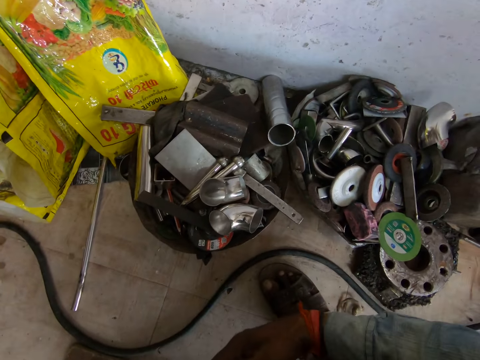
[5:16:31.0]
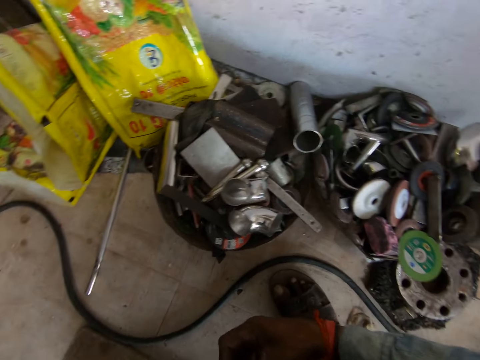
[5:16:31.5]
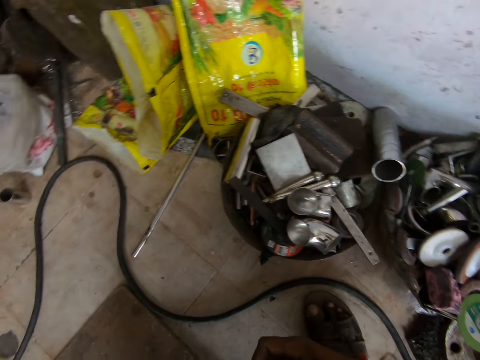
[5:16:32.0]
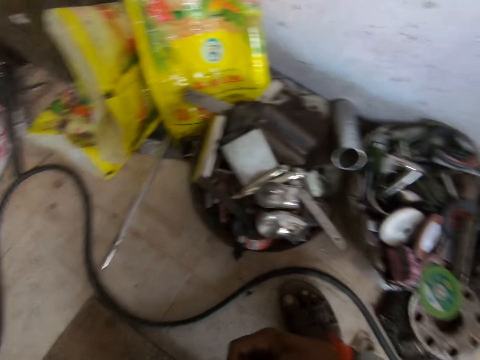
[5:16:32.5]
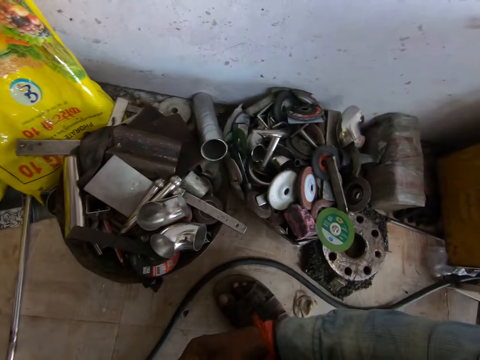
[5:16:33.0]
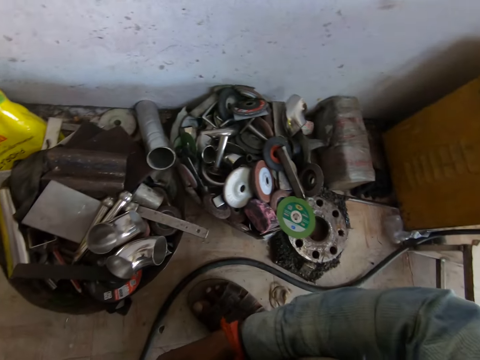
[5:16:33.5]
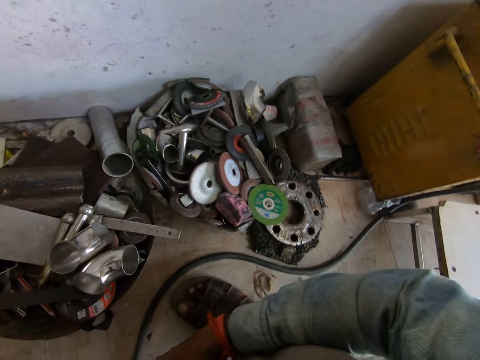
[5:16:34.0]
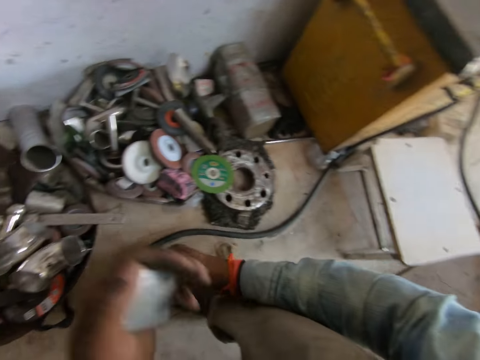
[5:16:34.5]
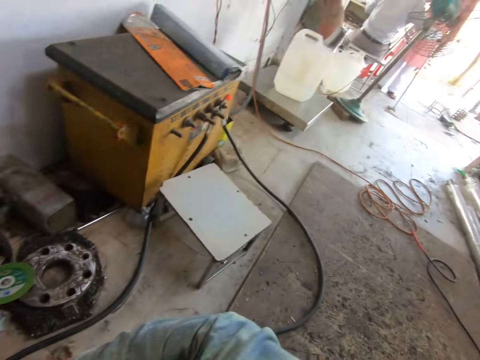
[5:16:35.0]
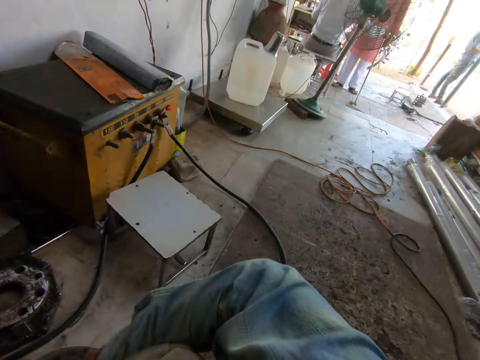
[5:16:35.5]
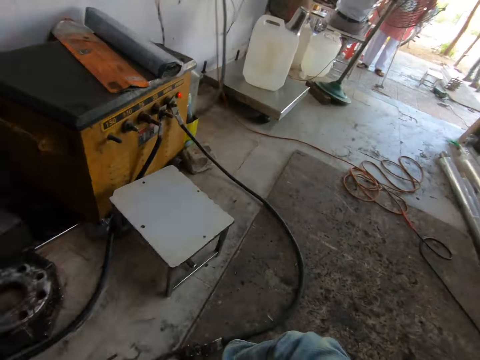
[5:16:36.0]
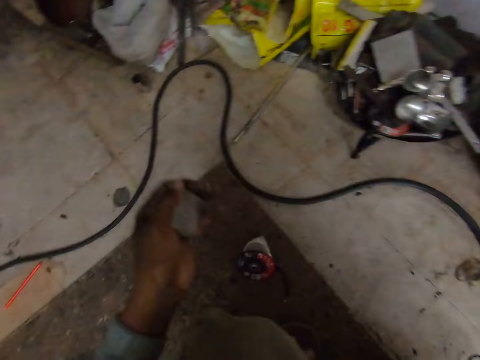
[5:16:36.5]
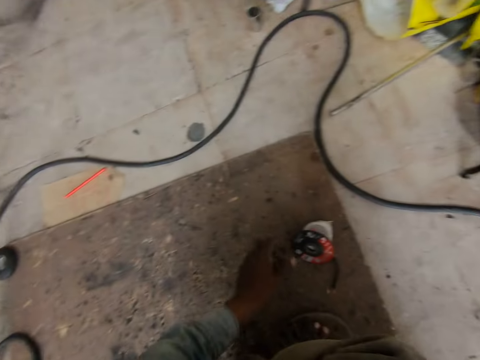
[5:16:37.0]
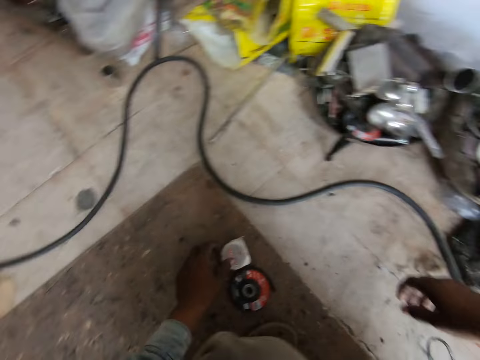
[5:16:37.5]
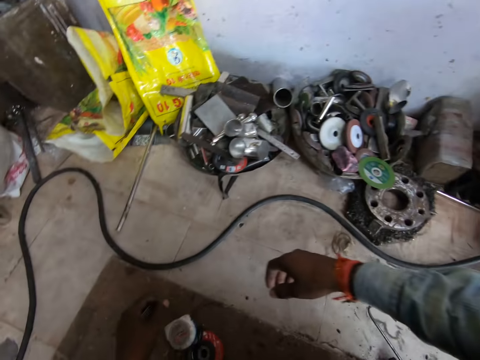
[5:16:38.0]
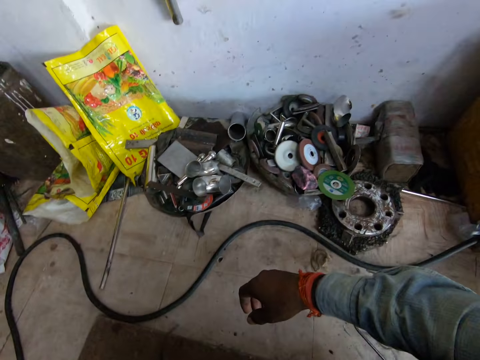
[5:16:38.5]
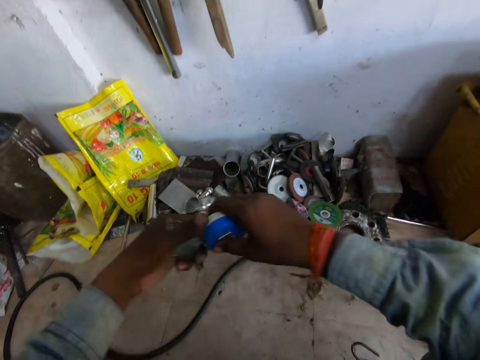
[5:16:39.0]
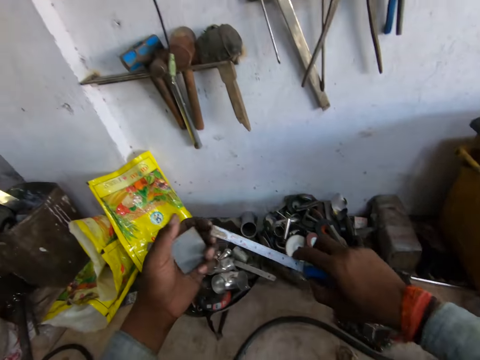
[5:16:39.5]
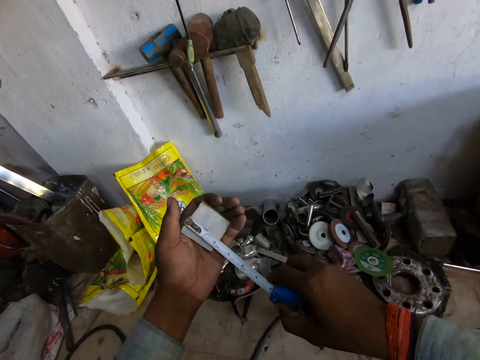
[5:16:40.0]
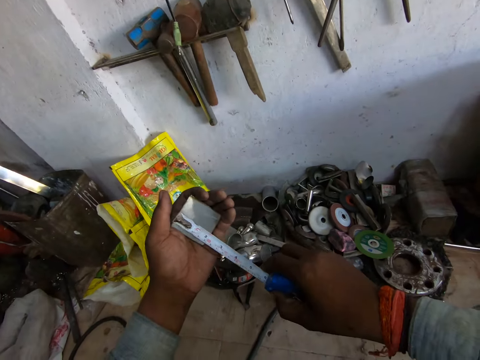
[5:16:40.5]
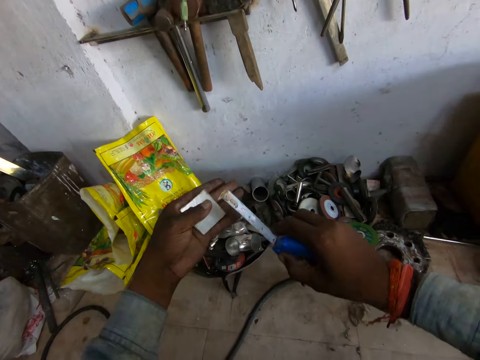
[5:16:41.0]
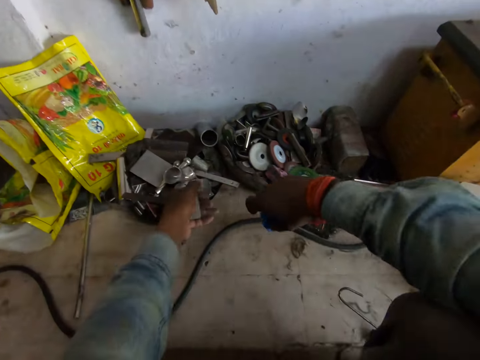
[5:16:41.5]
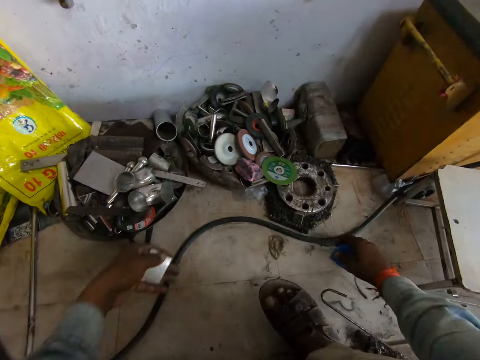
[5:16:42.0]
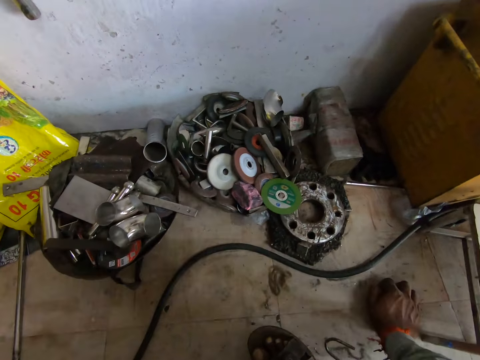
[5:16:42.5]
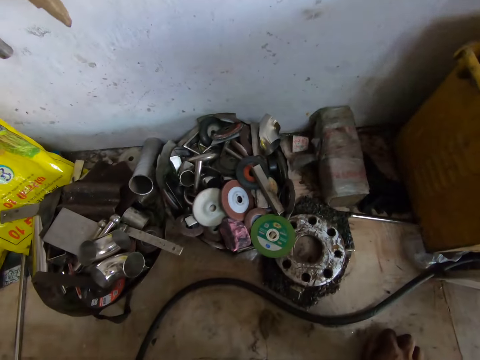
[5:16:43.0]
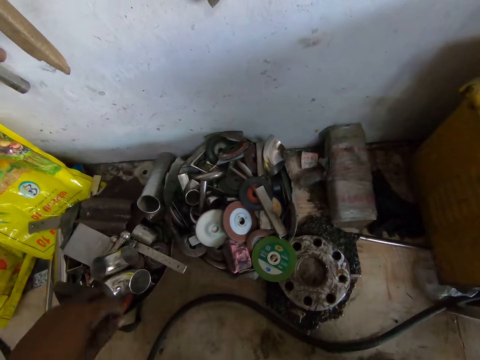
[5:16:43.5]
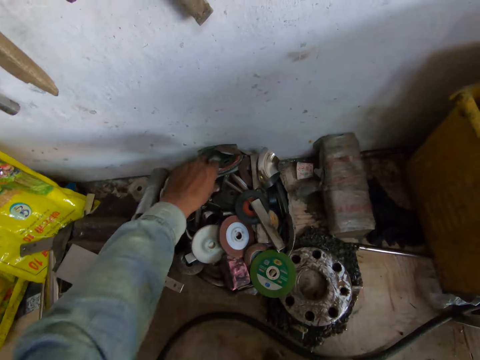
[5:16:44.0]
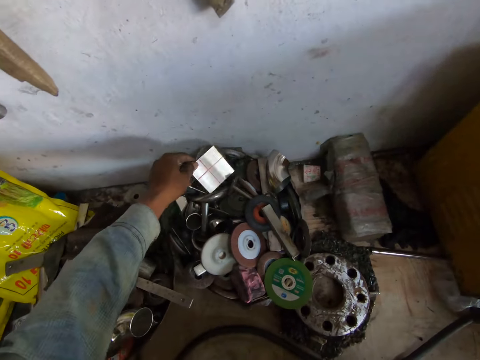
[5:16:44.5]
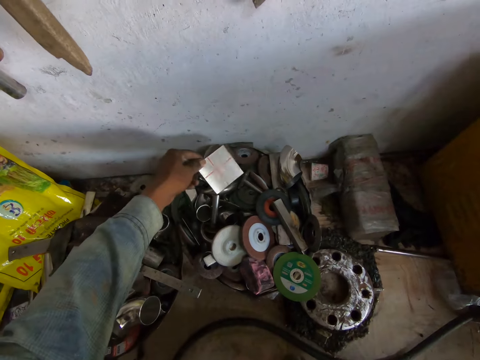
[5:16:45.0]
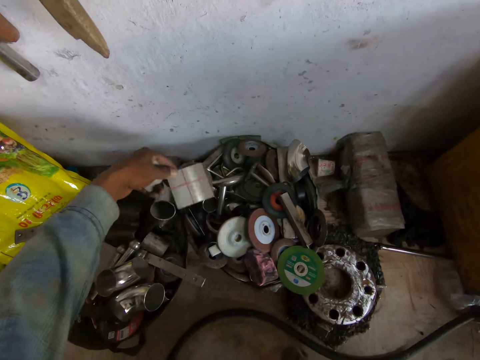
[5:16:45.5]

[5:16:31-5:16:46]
The camera wearer turns around the workshop. He picks the tape measure or measurement ruler from the floor with his left hand. He holds the measuring tape with both hands. He measures the iron plate with the tape measure in his right hand. He drops the measuring tape on the floor with his right hand. He places the measurement ruler on the floor. He picks an iron plate from the table with his left hand. He picks a piece of metal from the box. He drops the iron plate from the table with his left hand.

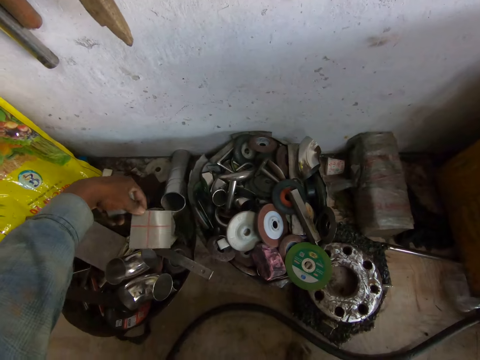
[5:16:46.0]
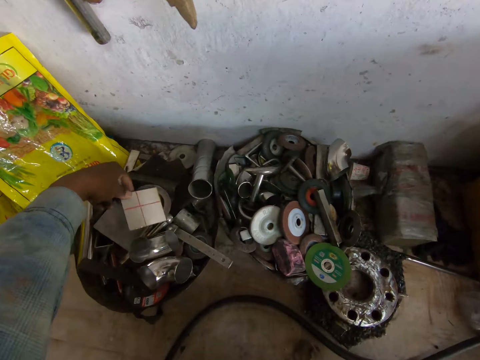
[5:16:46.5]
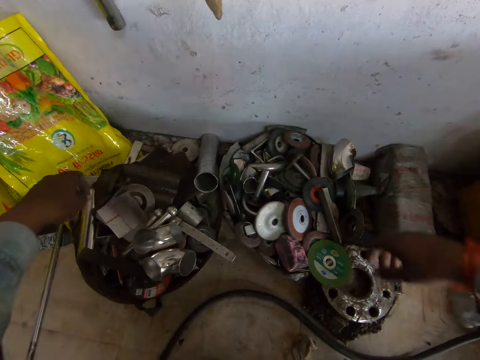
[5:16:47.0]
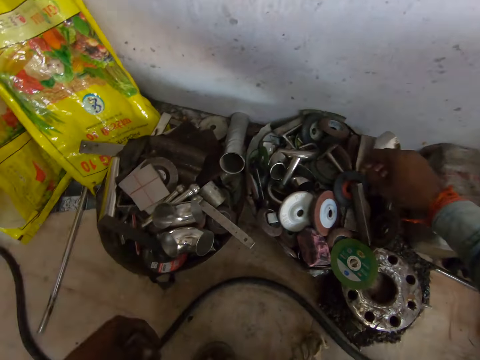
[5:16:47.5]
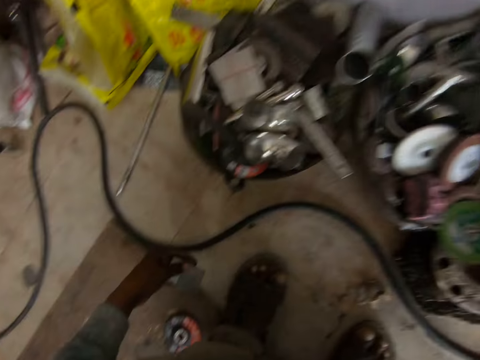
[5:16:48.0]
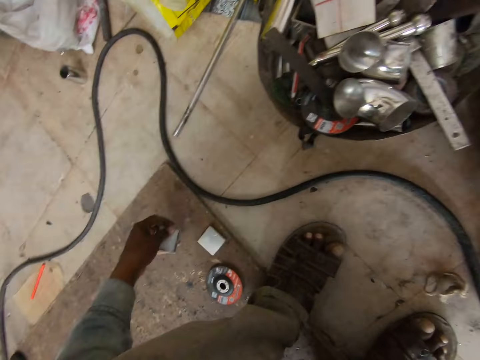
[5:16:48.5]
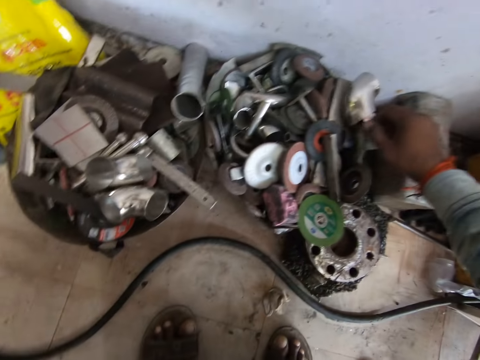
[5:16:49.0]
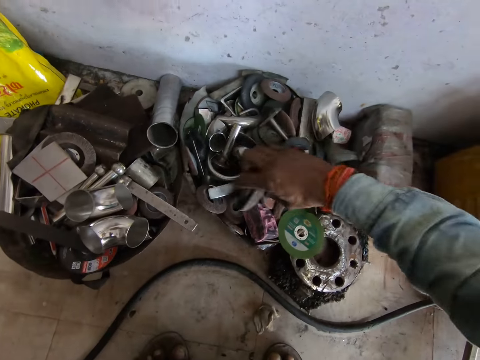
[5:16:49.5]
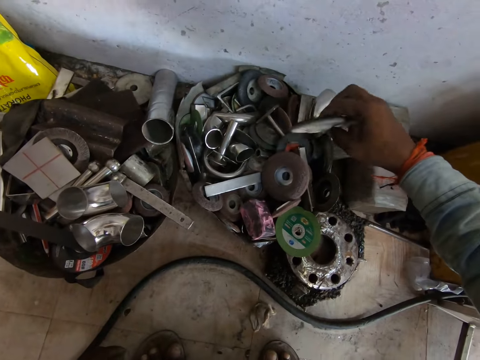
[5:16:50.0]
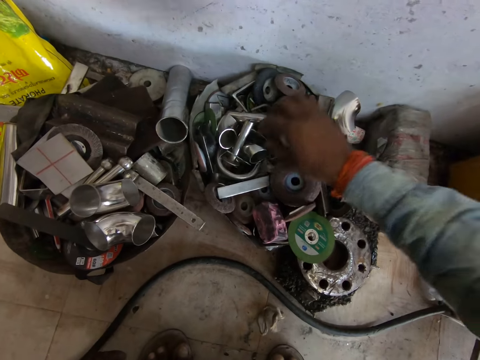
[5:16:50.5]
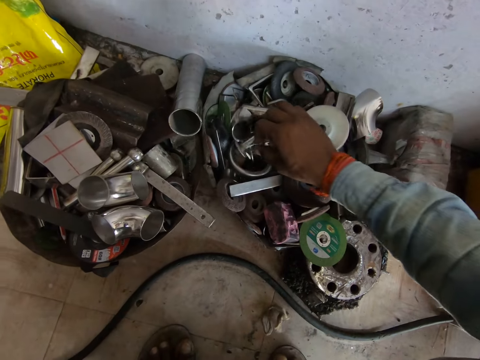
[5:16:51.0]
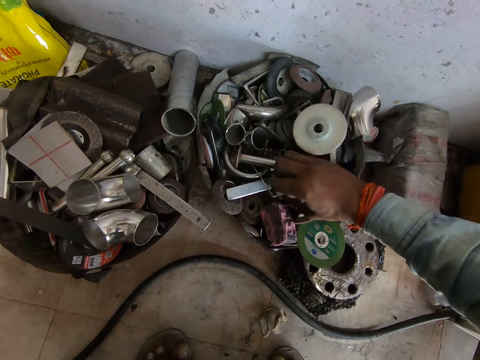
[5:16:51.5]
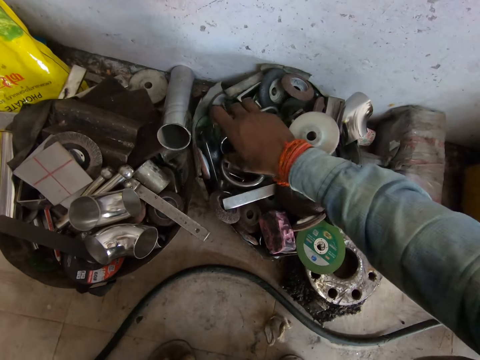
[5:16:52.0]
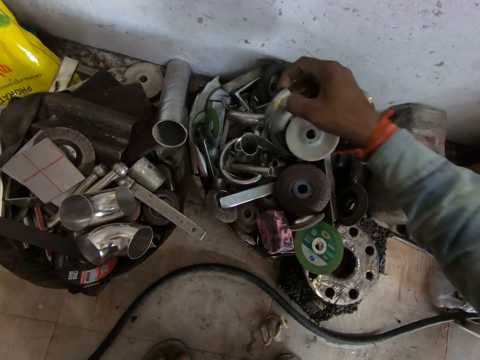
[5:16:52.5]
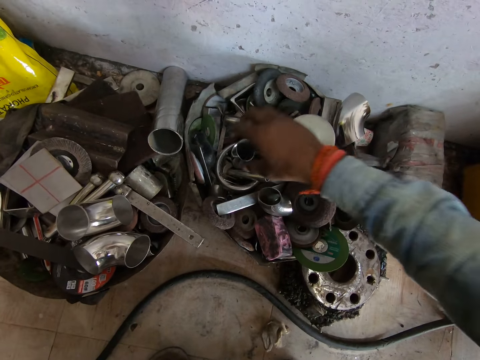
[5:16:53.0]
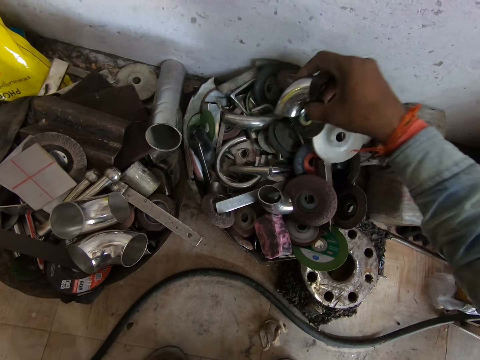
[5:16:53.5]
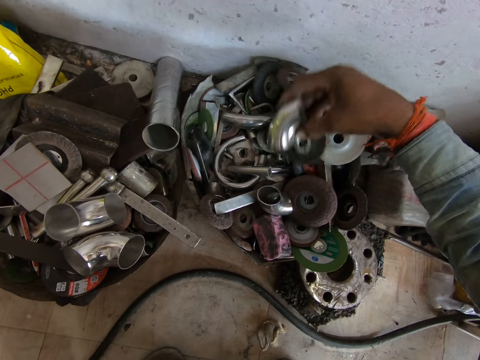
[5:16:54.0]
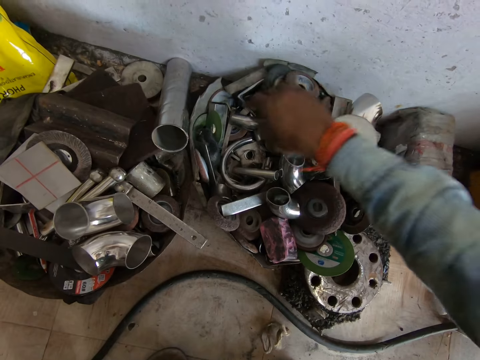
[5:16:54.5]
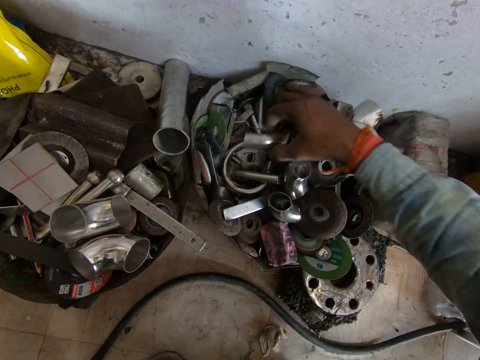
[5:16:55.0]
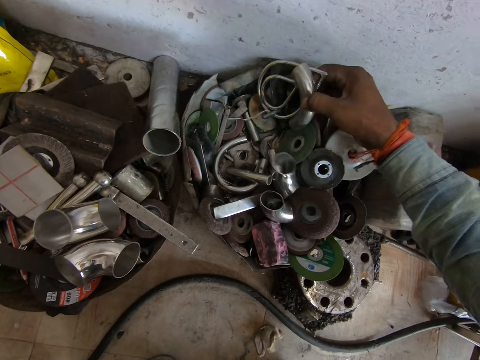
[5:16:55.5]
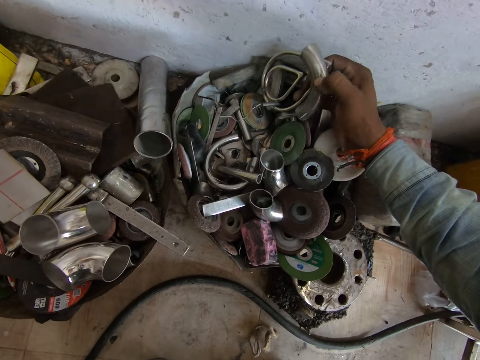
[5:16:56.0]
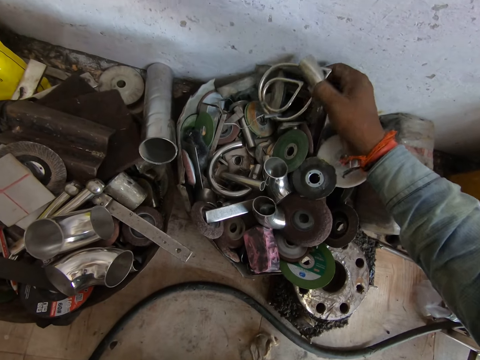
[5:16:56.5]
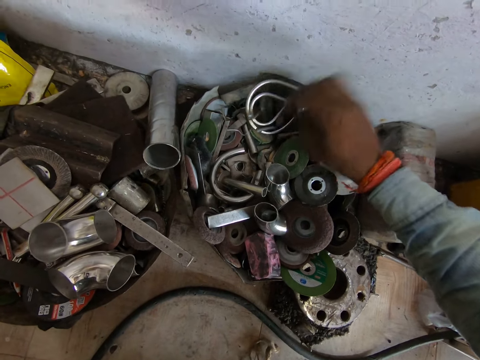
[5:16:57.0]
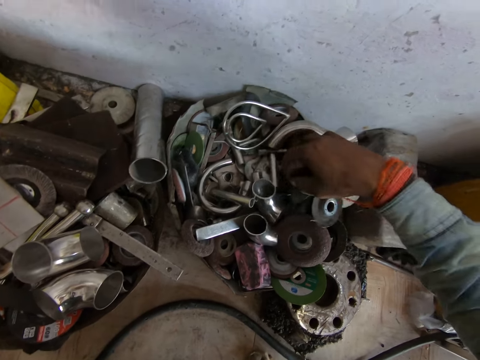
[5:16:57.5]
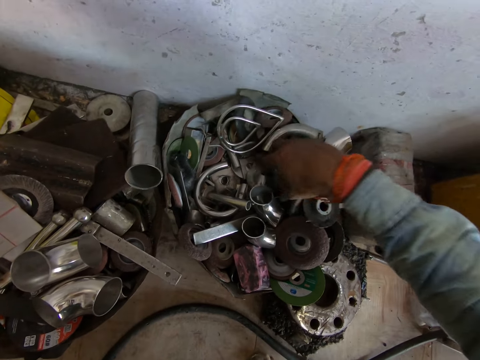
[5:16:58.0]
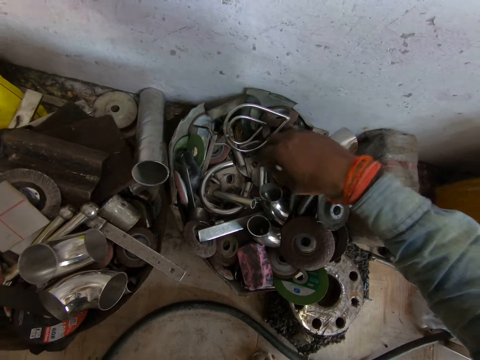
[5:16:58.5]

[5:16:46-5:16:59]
The camera wearer picks an iron plate from the table with his left hand. He places a piece of metal on the box. He drops the iron plate in his left hand on the floor. He moves railing parts on the table with his right hand. He picks a grinder disc from the box. He searches for something in the box.
